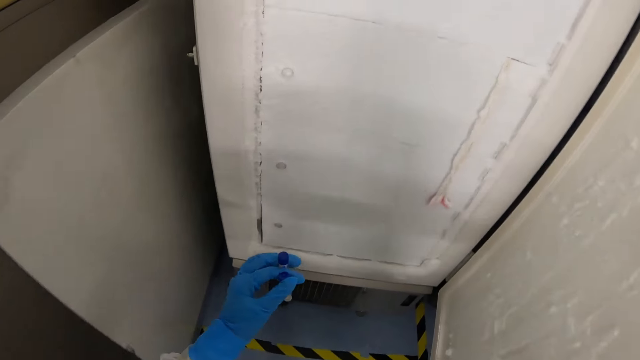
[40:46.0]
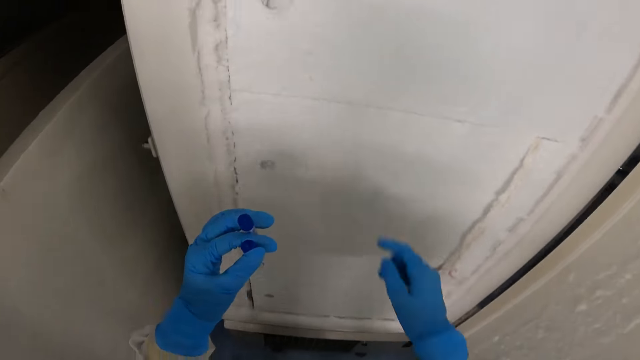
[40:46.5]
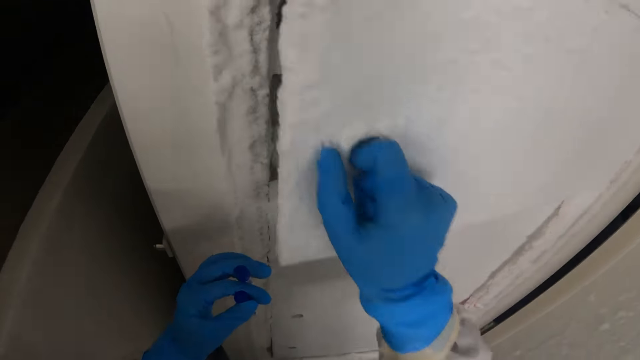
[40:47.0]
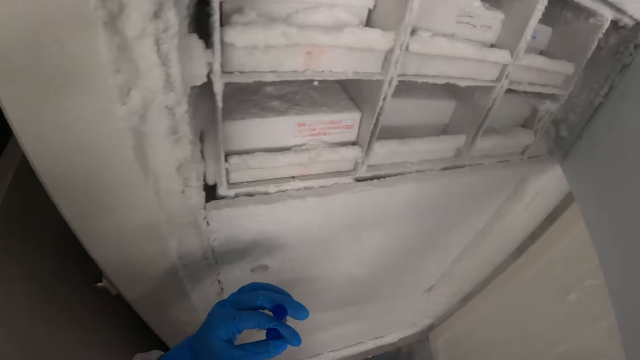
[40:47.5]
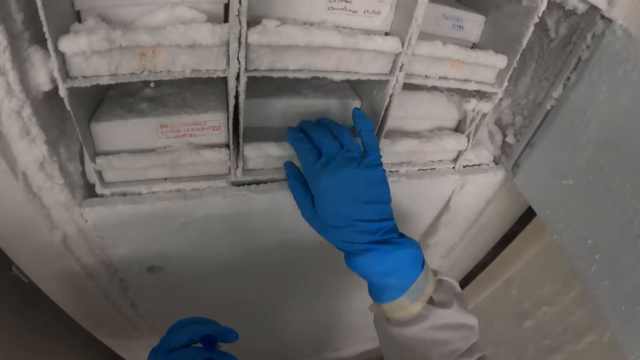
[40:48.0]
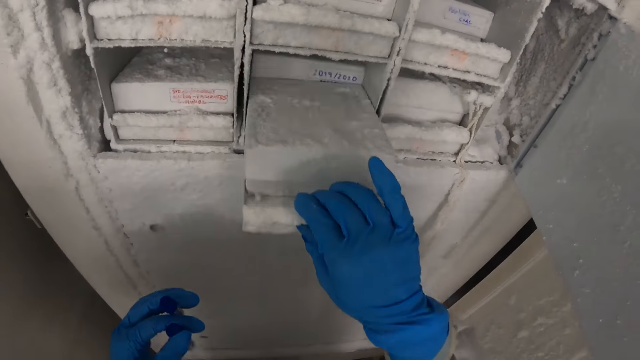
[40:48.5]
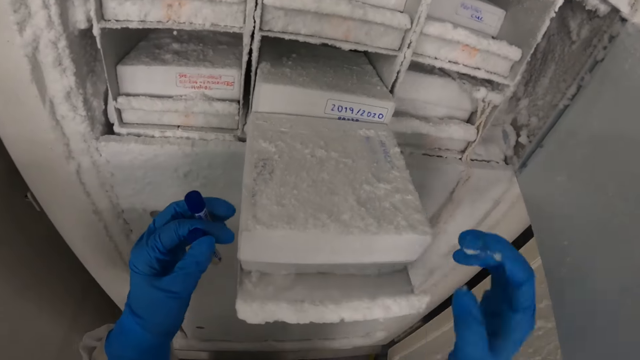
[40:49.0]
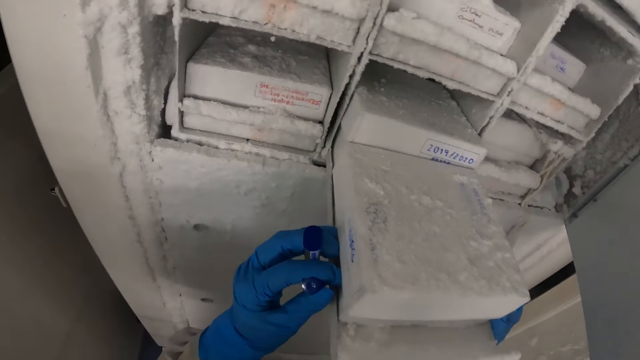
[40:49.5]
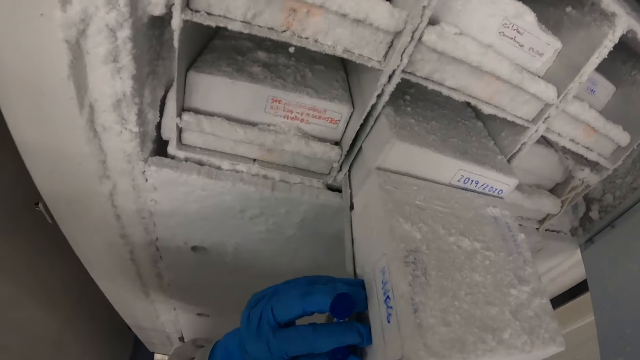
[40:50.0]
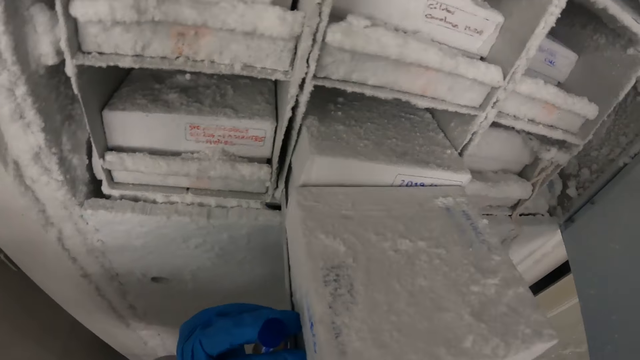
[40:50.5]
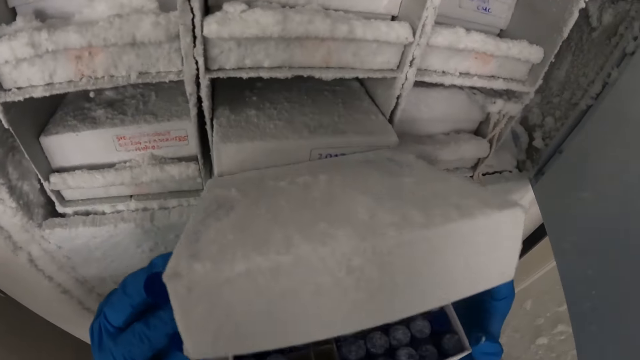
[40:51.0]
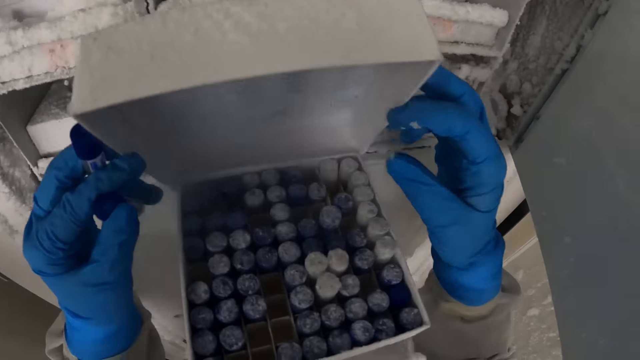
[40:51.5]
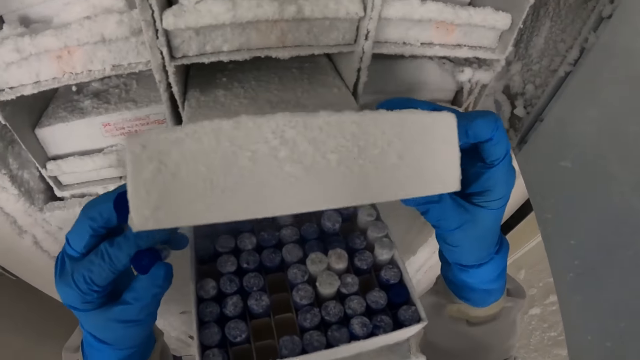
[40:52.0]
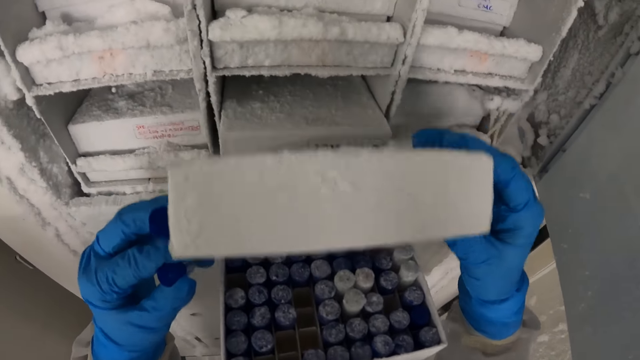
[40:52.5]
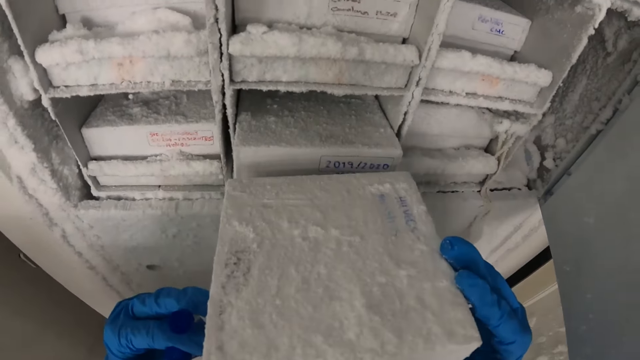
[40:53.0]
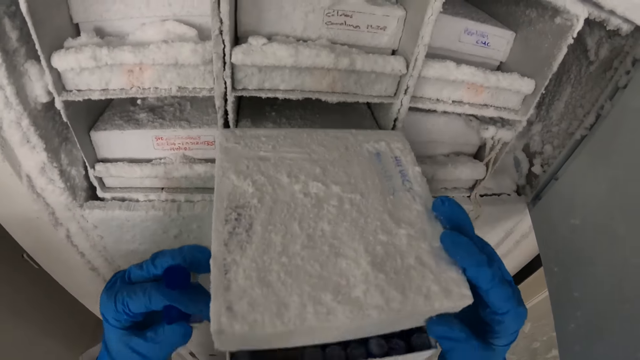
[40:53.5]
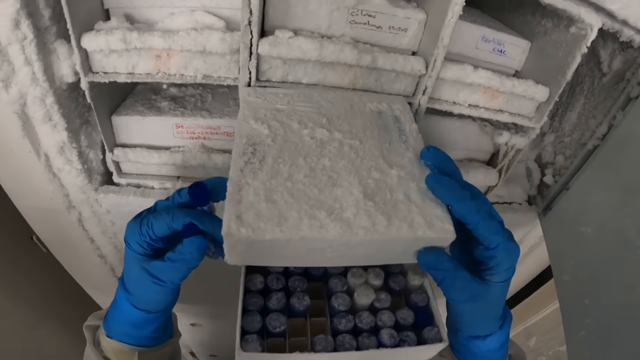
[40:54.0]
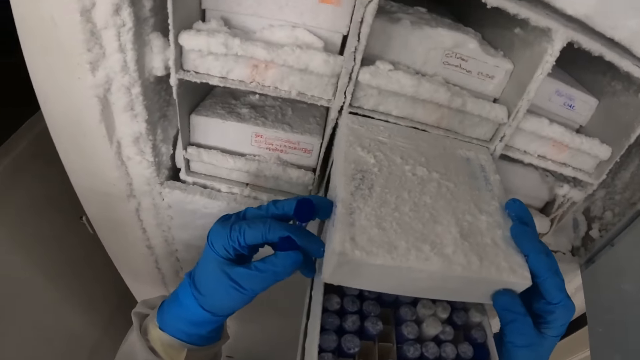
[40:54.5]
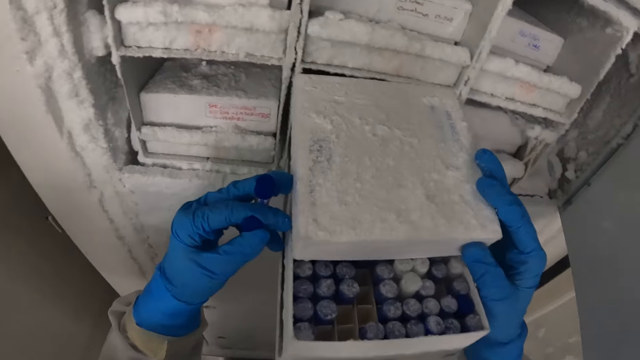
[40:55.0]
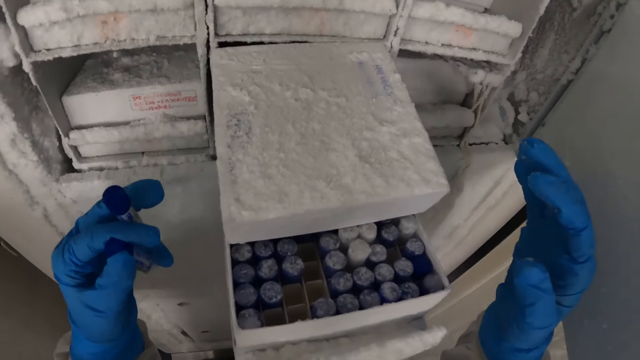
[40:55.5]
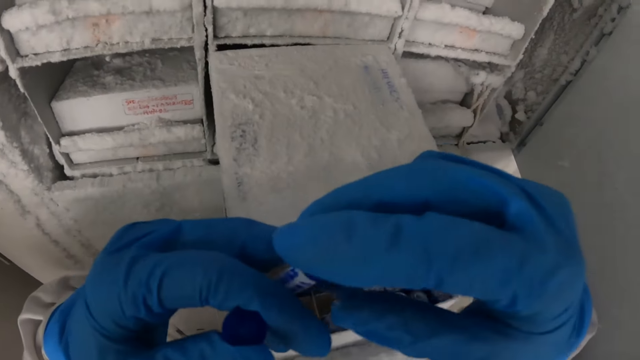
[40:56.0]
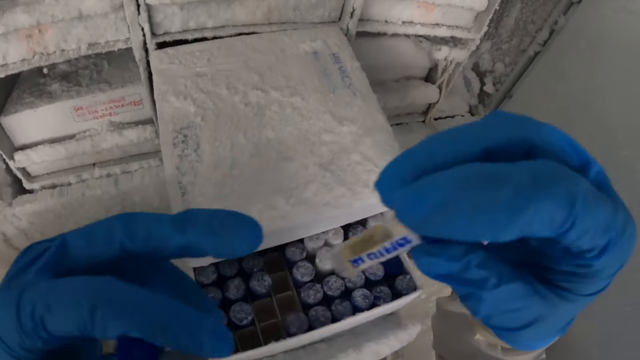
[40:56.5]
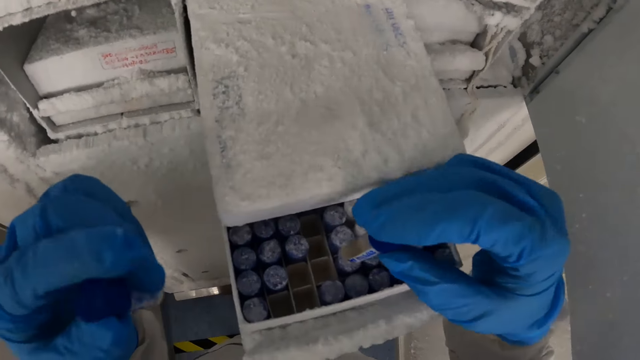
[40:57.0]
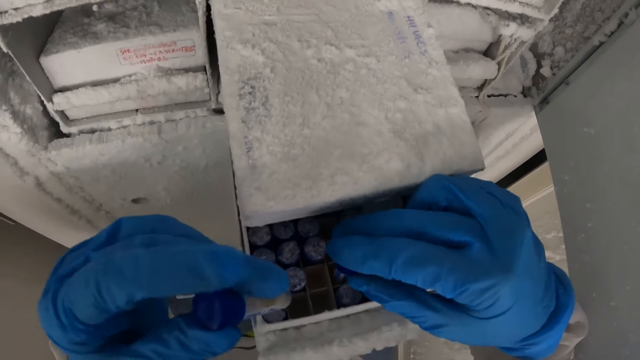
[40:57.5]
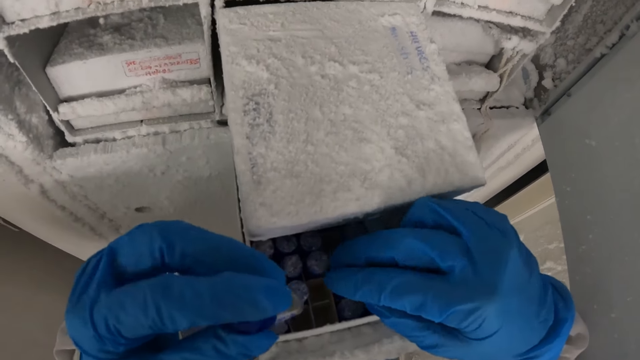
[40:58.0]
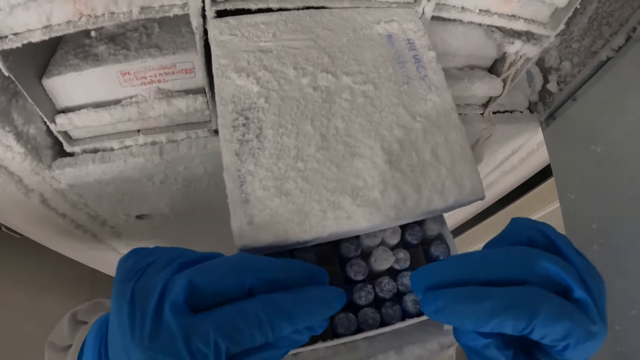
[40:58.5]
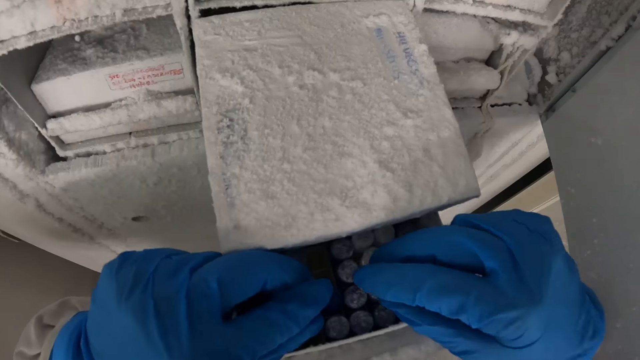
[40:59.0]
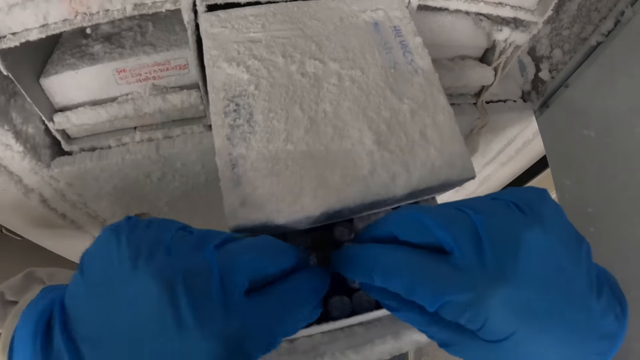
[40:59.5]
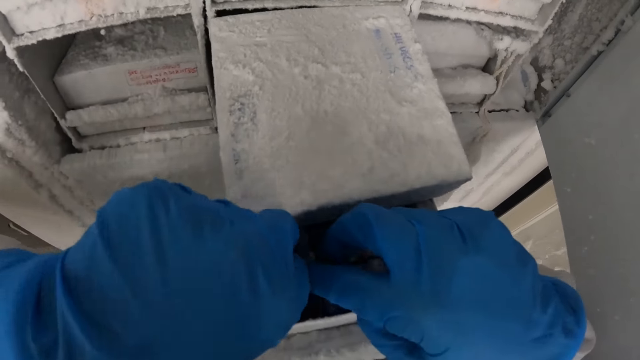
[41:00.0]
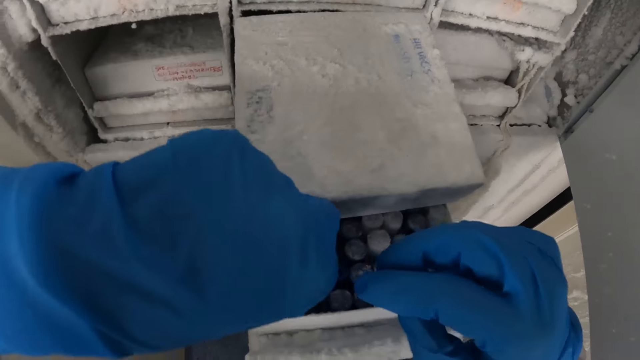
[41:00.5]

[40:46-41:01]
The camera wearer opens the topmost freezer in the laboratory refrigerator with his right hand. He pulls out a tray from the freezer in the laboratory refrigerator with his right hand. He opens the EDTA tube foam rack or tin in the tray from the freezer in the laboratory refrigerator with both hands. He passes the EDTA tube from his left hand to his right hand. He puts the EDTA tubes in his hands in the EDTA tube foam rack in the tray from the freezer in the laboratory refrigerator with both hands.

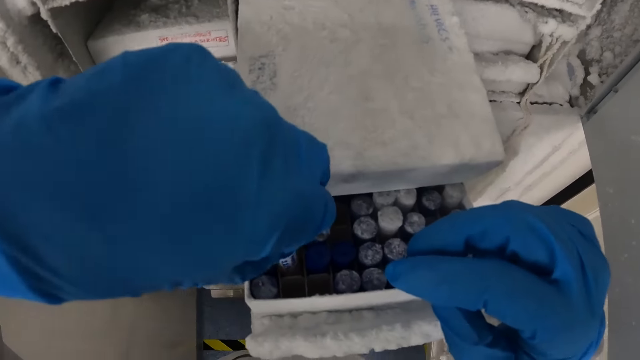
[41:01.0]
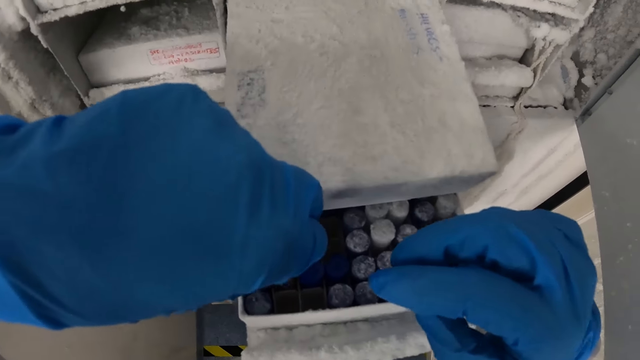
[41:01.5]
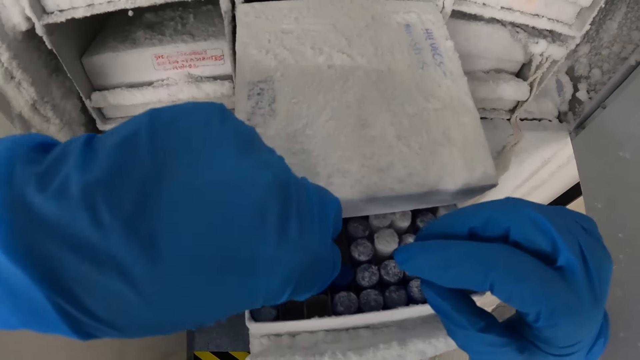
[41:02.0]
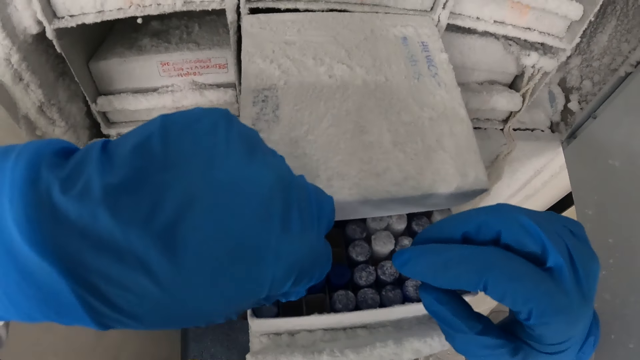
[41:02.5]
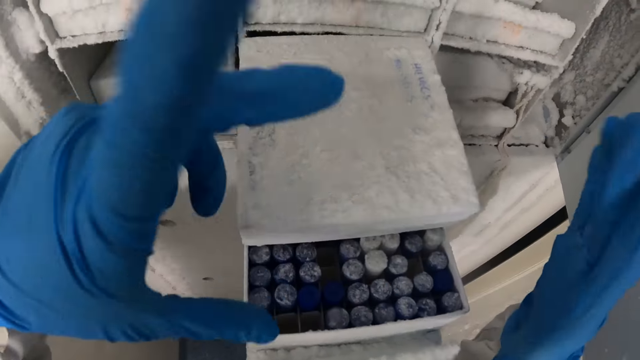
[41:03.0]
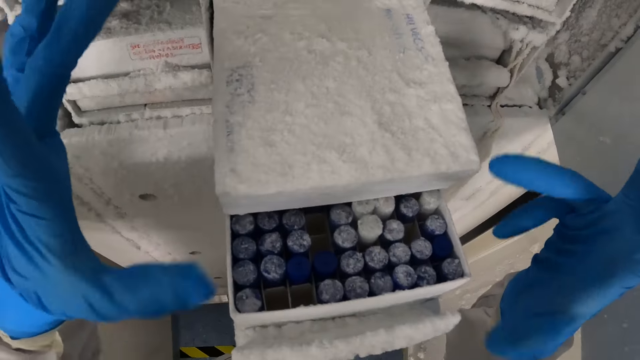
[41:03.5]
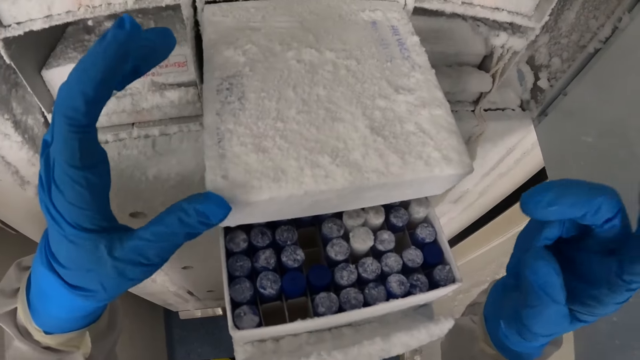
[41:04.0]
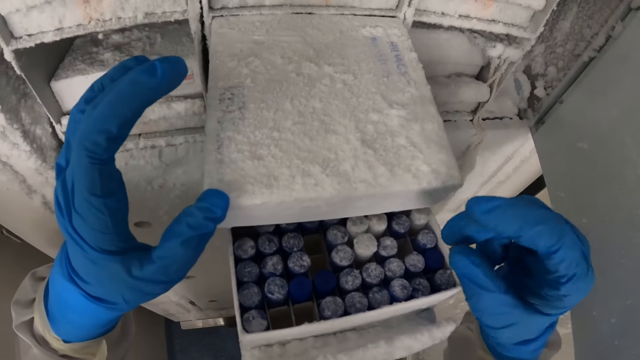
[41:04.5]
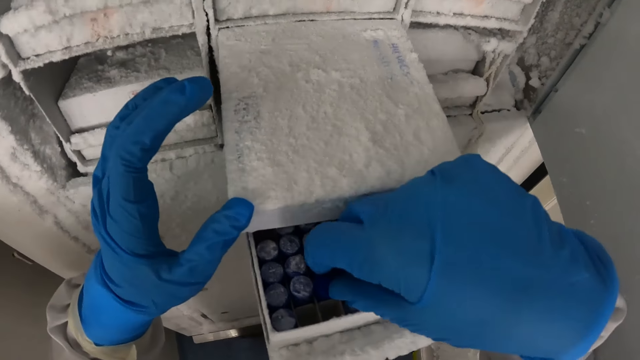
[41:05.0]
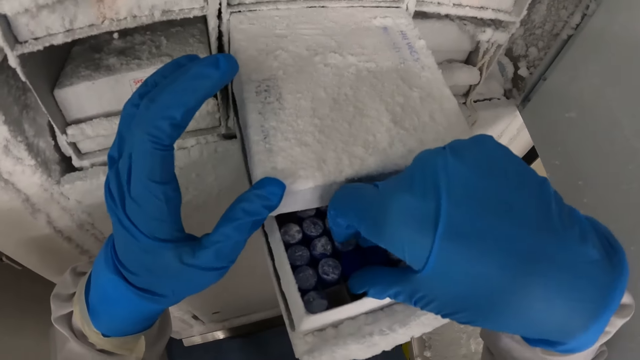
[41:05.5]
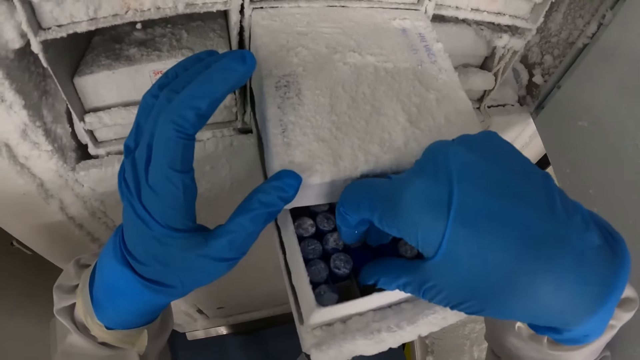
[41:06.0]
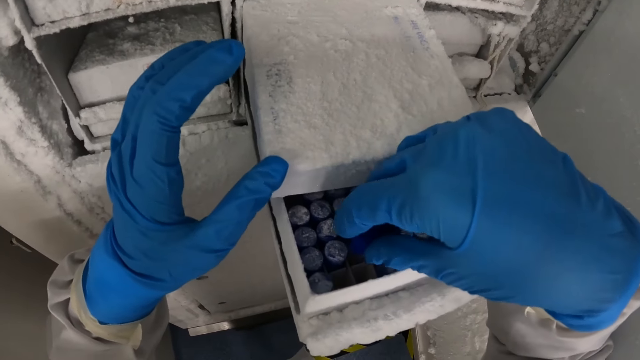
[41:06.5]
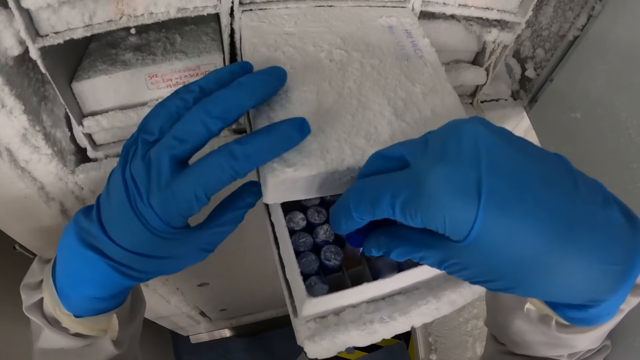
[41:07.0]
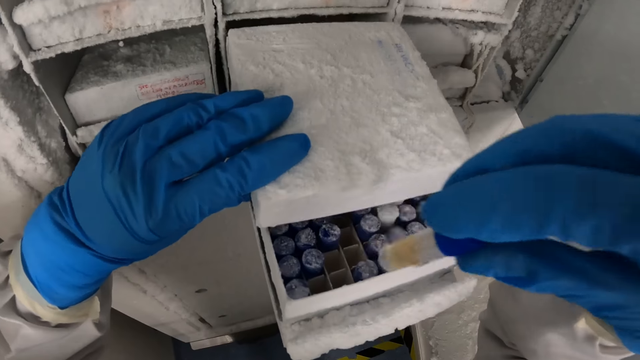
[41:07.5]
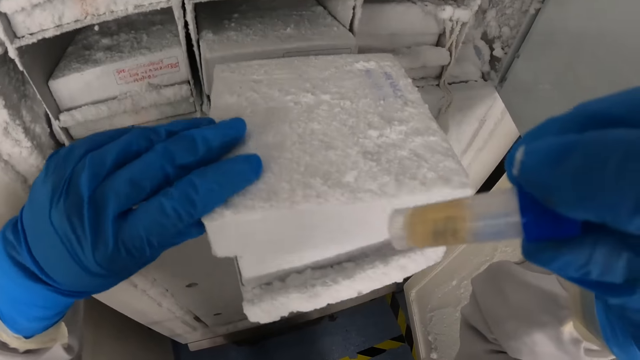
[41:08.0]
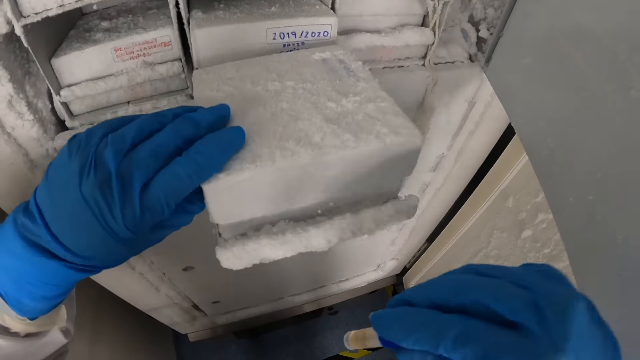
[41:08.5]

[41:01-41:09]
The camera wearer picks back the EDTA tubes from the EDTA tube foam rack with his right hand. He covers the tin.
